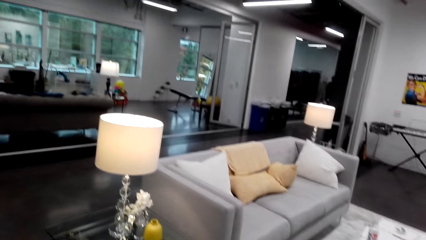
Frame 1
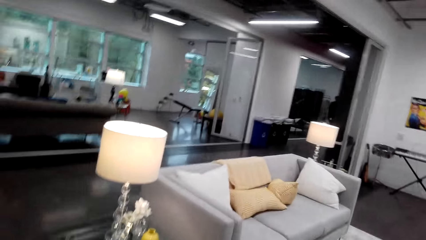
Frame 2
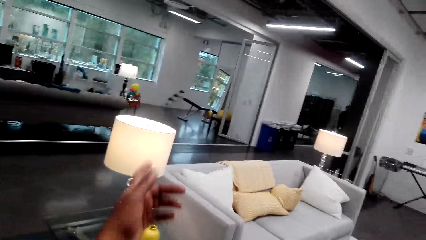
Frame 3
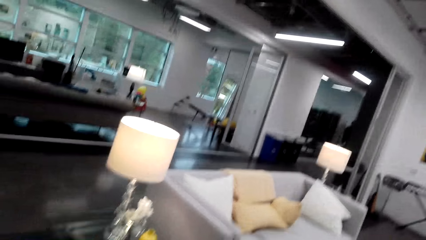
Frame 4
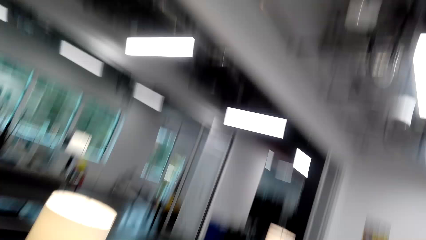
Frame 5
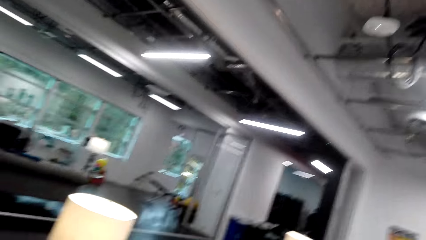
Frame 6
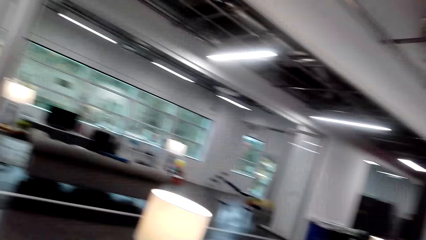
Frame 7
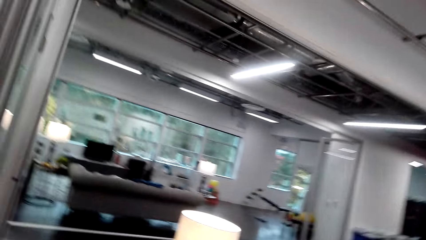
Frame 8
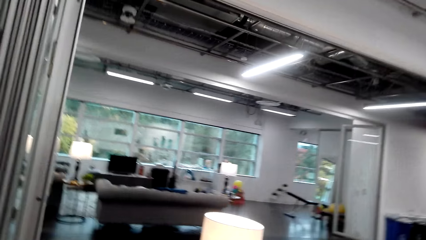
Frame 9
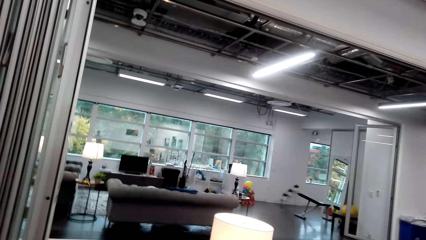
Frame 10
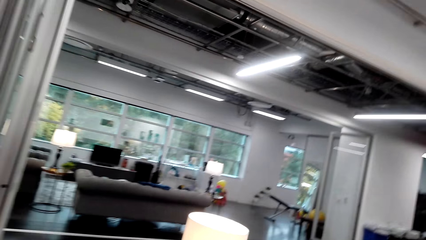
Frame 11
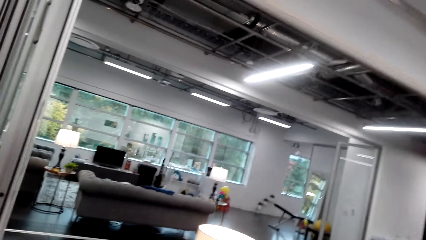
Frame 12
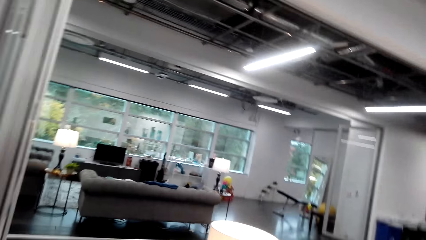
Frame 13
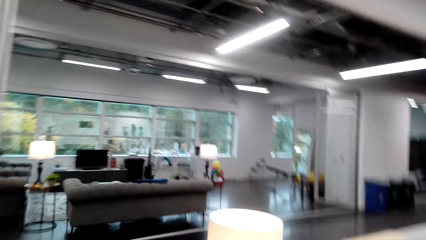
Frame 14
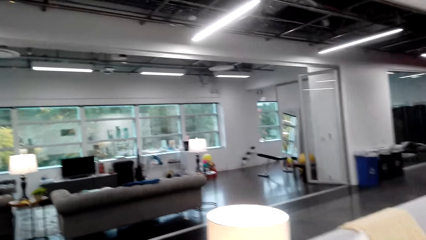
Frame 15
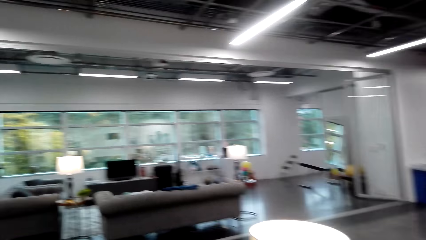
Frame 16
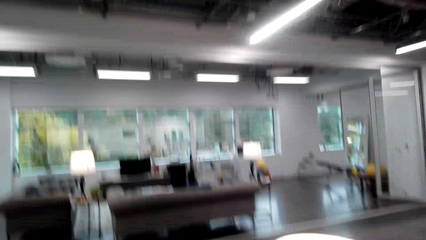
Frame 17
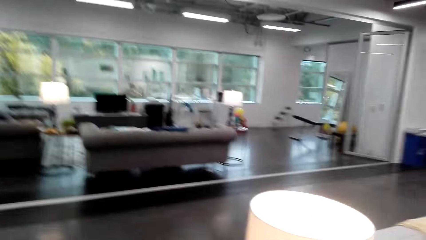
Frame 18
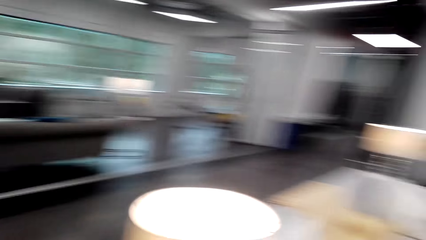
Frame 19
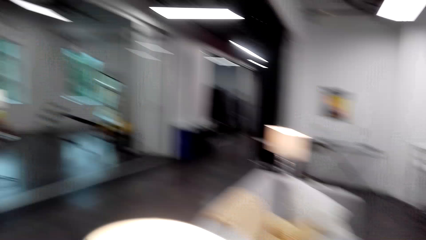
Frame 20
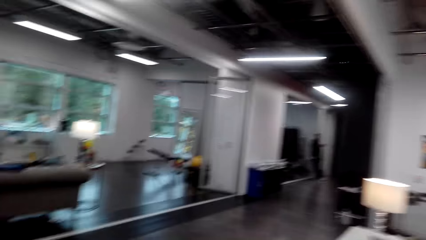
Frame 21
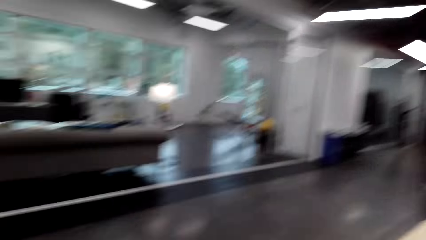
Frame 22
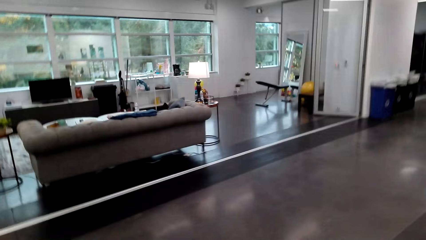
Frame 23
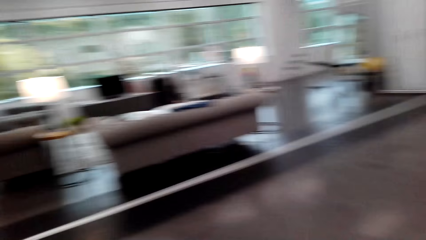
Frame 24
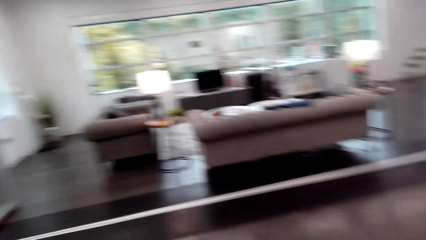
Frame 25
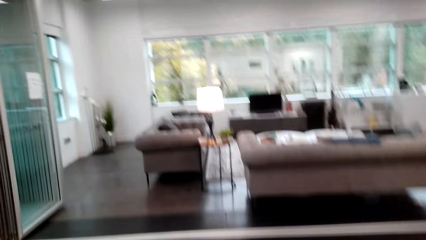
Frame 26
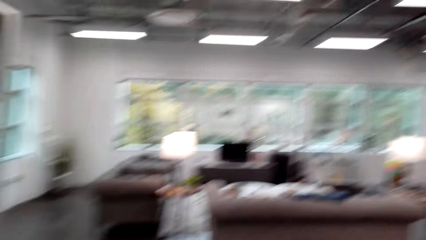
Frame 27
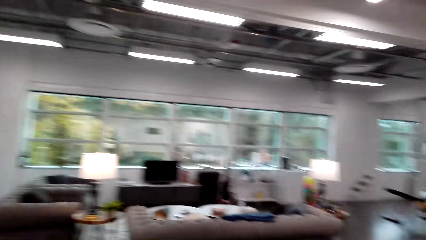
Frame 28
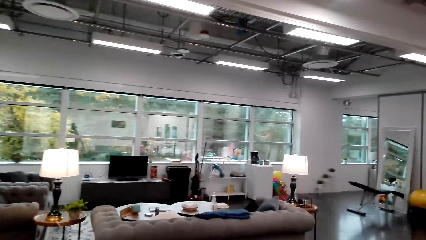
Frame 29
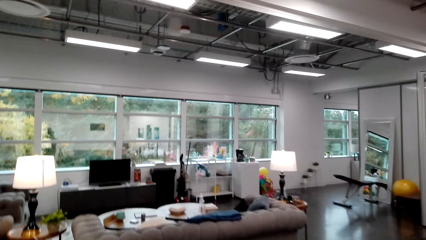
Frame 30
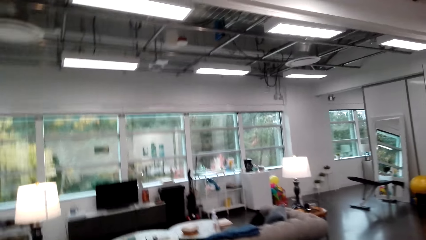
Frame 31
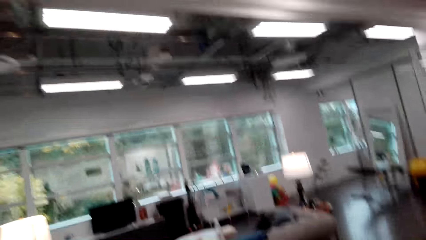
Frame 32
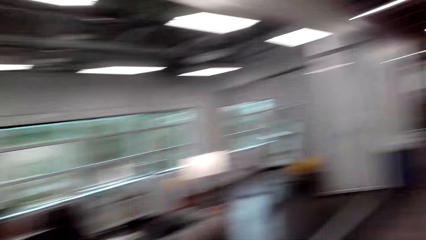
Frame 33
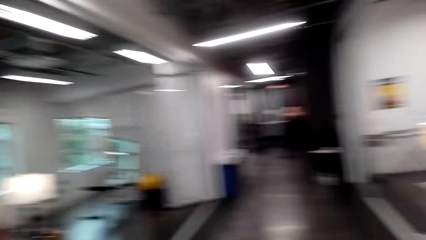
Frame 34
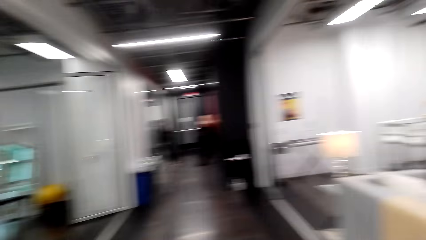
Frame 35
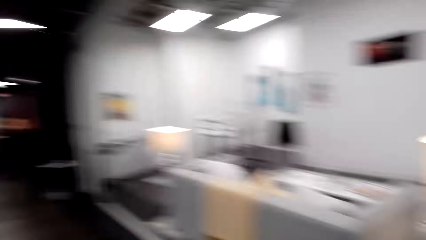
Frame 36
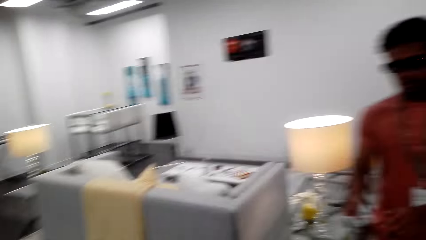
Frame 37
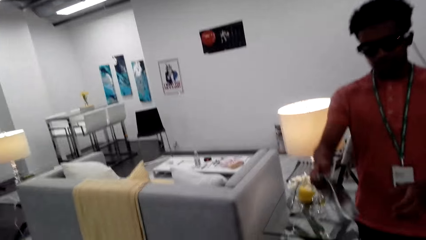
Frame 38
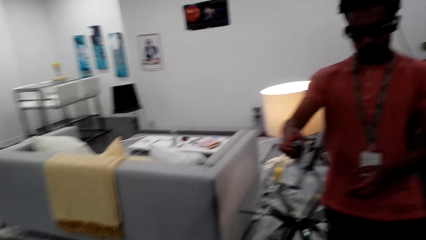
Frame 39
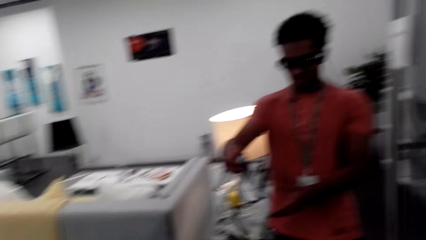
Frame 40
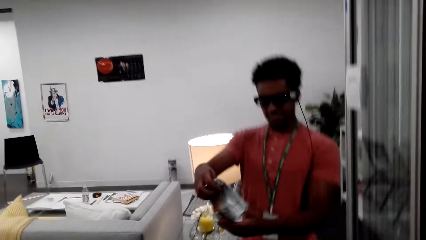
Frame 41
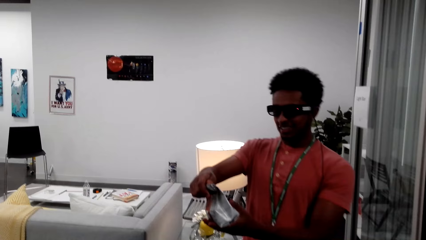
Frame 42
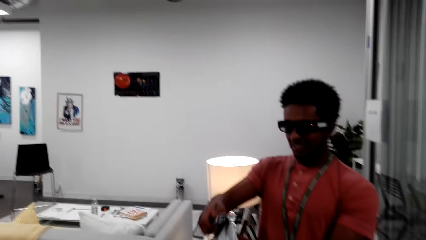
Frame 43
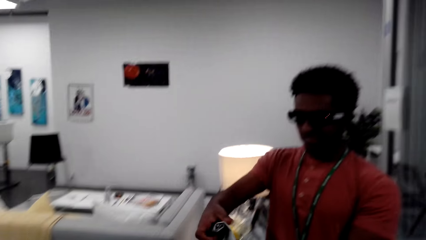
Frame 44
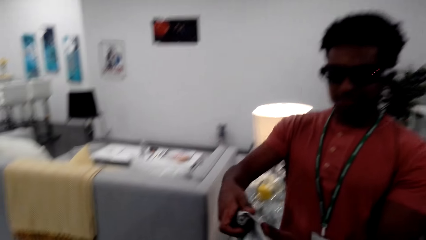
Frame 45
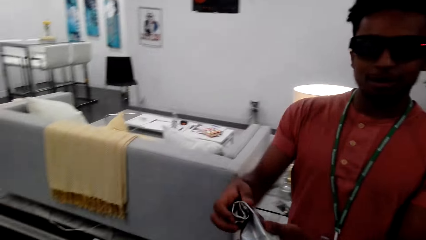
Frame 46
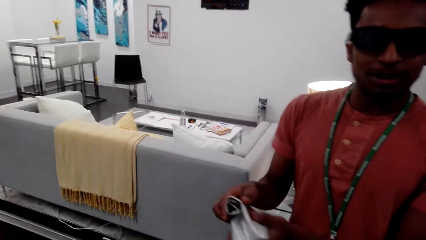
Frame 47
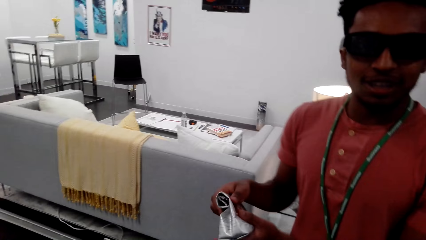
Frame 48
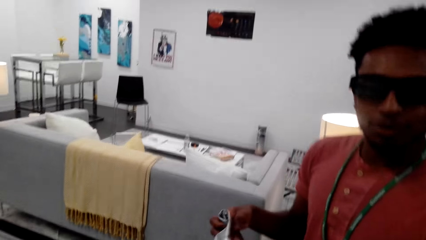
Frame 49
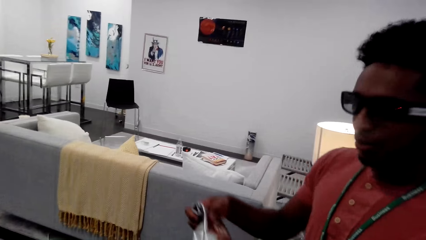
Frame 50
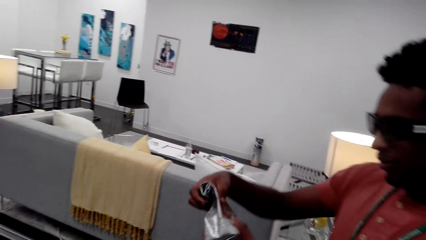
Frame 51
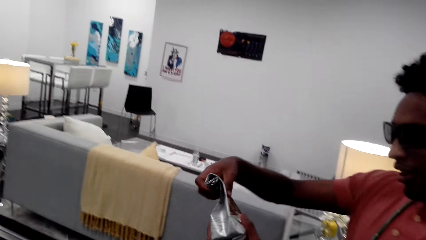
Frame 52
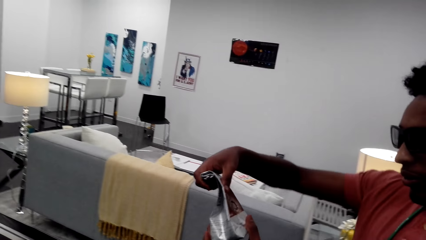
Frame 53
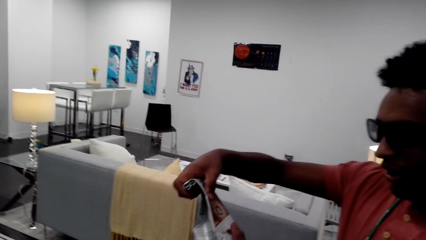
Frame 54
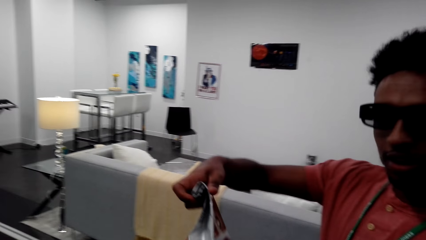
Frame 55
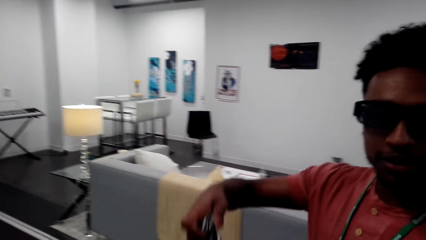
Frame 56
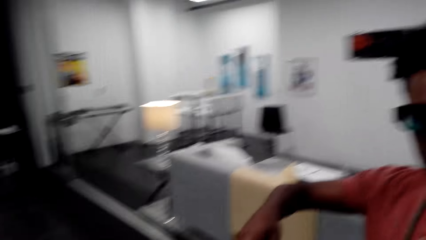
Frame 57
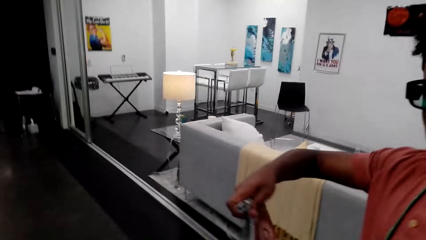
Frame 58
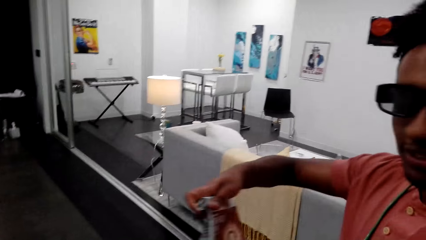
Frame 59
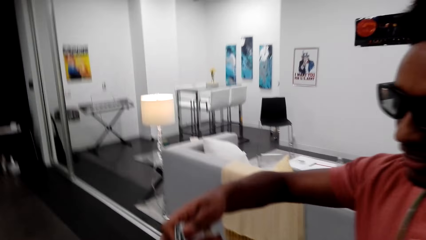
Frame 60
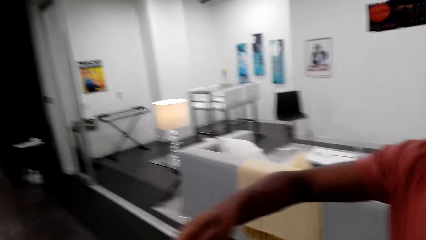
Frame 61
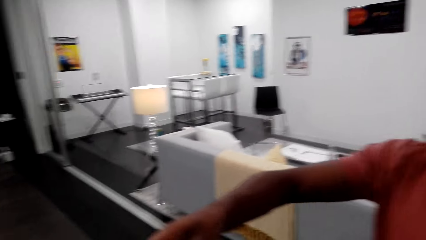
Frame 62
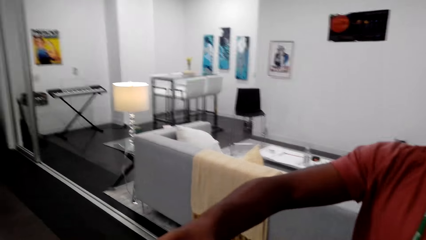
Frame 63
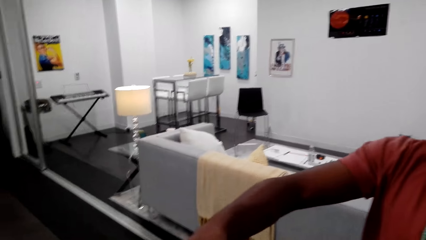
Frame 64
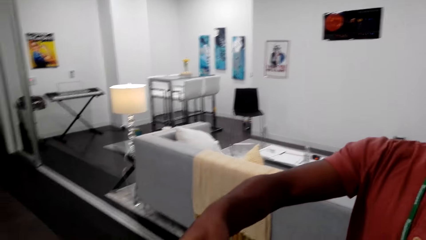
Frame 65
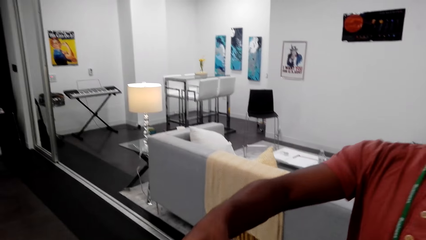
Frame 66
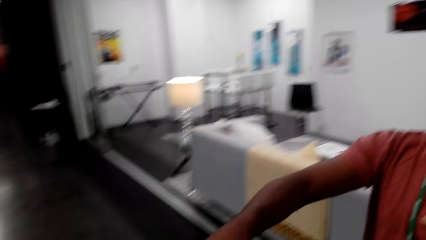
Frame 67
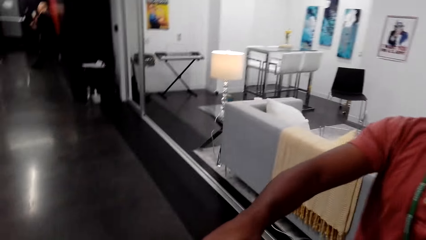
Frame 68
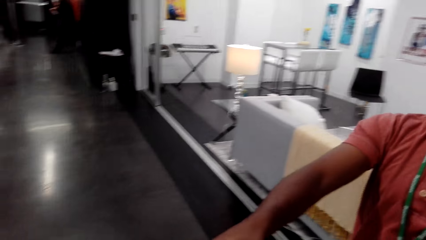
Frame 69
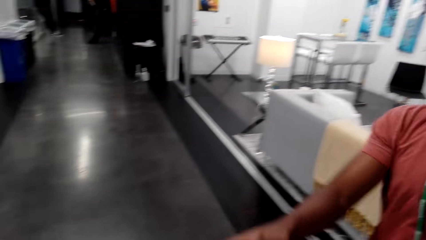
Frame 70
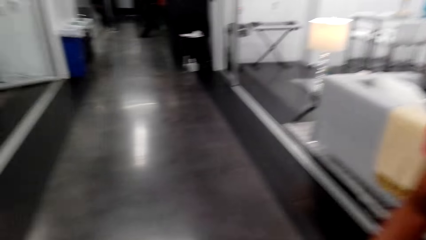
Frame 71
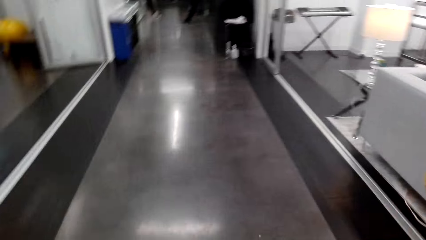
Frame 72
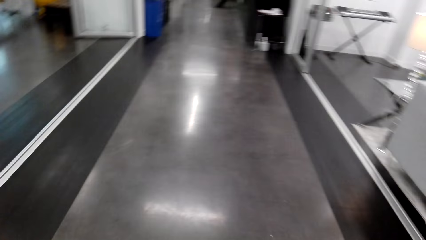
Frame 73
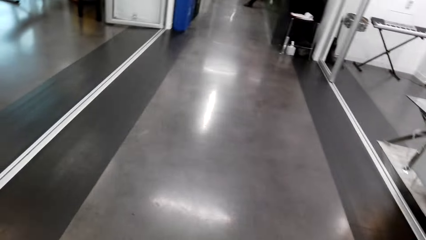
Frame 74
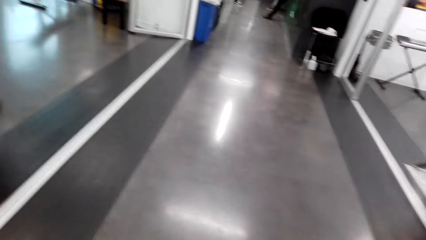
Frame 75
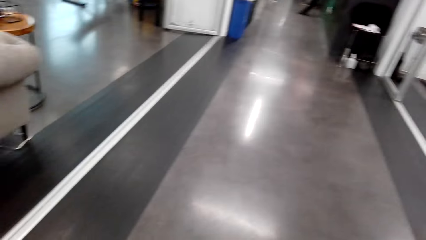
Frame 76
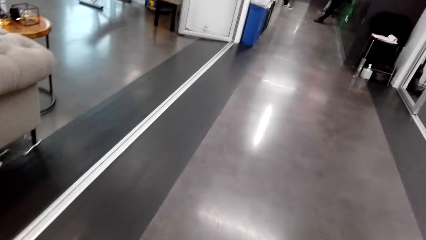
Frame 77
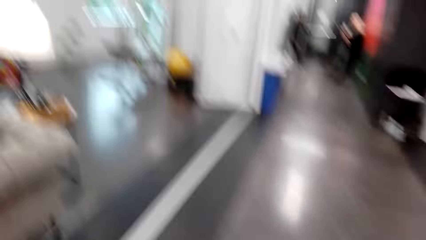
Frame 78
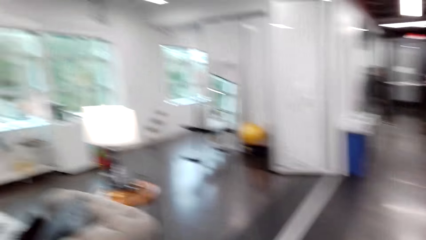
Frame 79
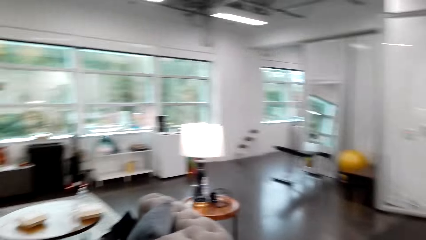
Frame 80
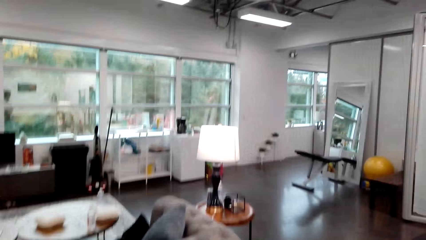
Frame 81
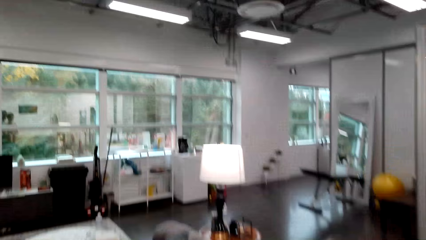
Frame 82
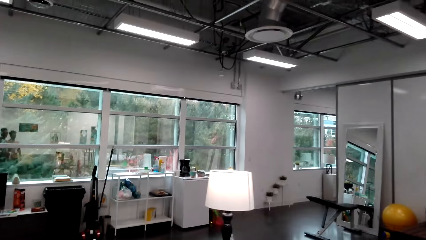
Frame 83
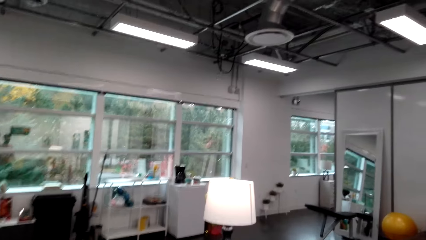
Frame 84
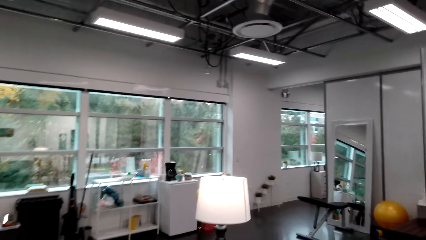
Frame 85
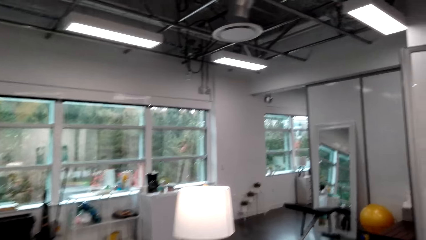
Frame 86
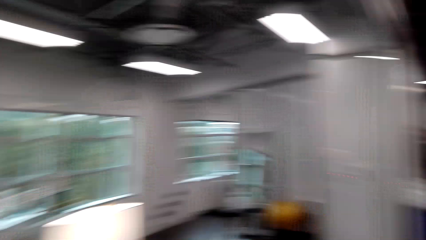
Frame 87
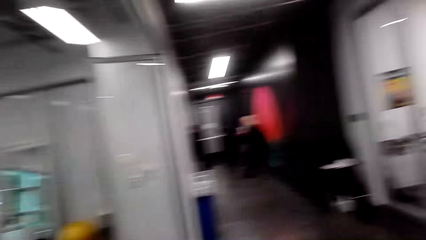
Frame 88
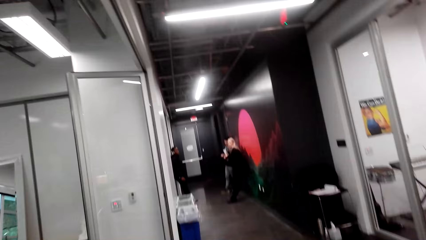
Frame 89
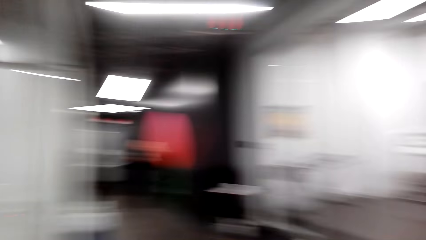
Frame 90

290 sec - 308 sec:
The camera wearer looks around the house, walks around the house, and interacts with the man. The man holds a packet of coffee and looks at the coffee granules. The camera wearer interacts with the man. They pick the coffee granules from the man. They walk towards the coffee maker.
